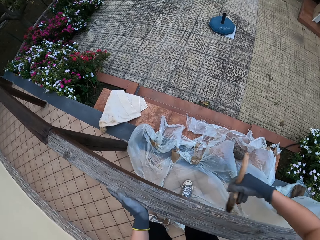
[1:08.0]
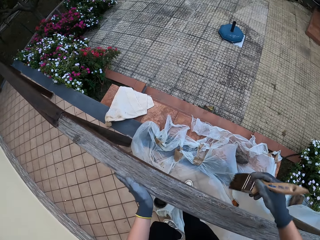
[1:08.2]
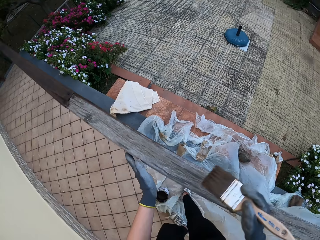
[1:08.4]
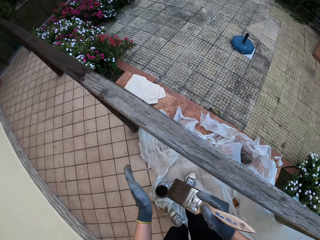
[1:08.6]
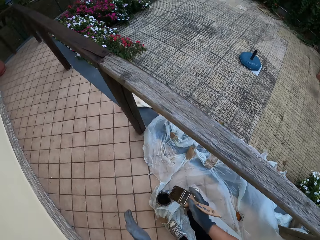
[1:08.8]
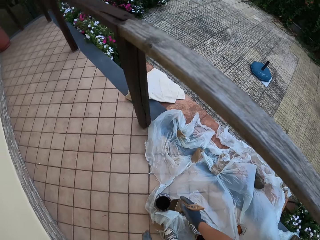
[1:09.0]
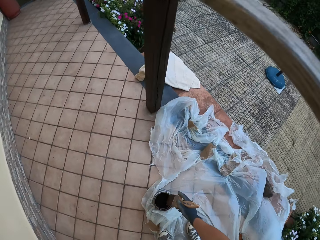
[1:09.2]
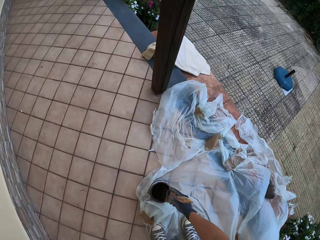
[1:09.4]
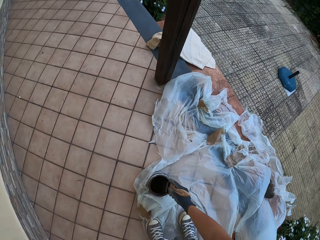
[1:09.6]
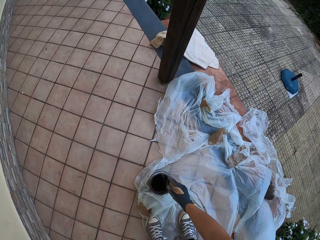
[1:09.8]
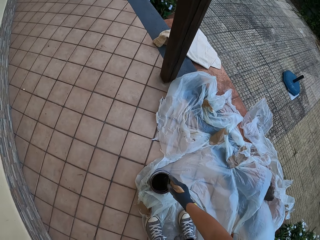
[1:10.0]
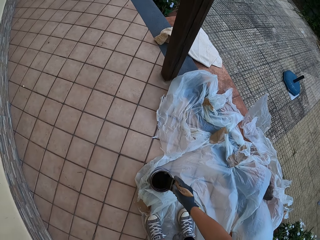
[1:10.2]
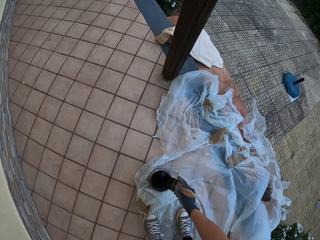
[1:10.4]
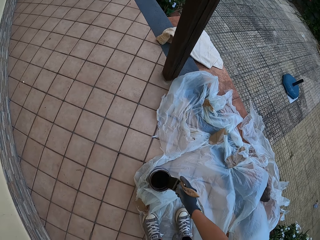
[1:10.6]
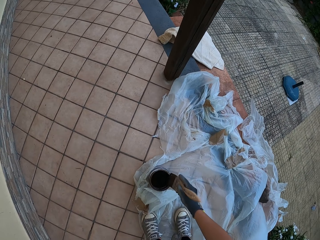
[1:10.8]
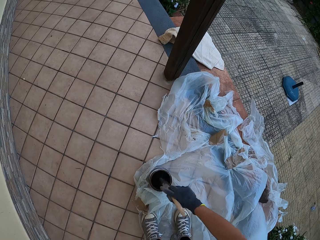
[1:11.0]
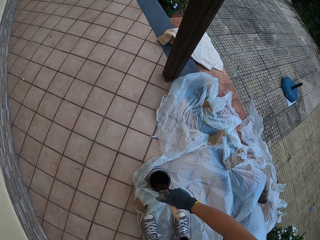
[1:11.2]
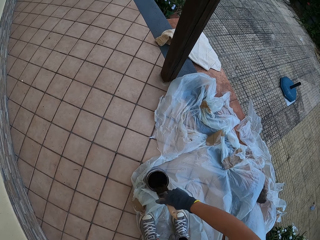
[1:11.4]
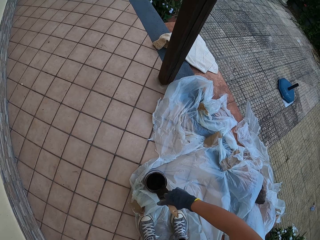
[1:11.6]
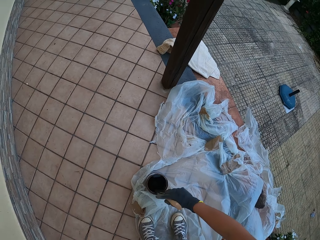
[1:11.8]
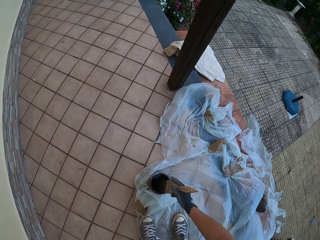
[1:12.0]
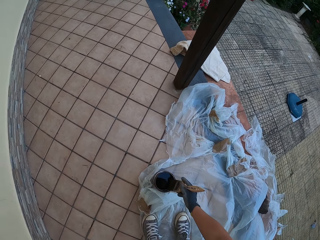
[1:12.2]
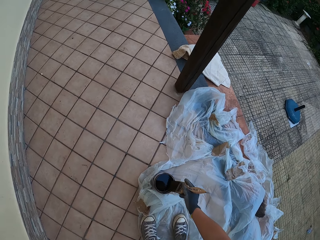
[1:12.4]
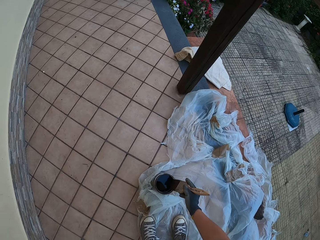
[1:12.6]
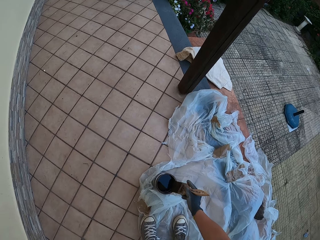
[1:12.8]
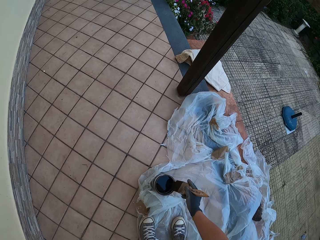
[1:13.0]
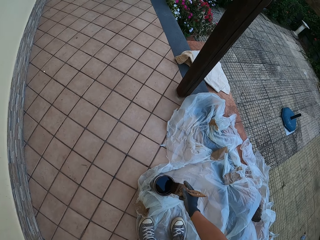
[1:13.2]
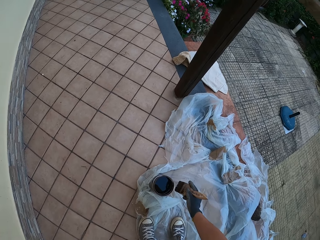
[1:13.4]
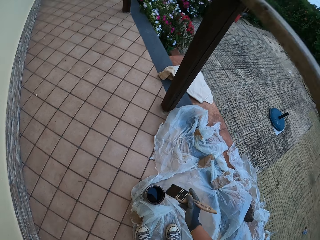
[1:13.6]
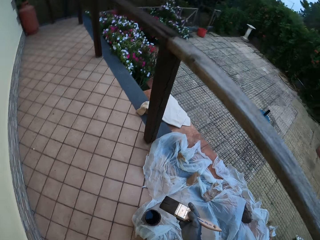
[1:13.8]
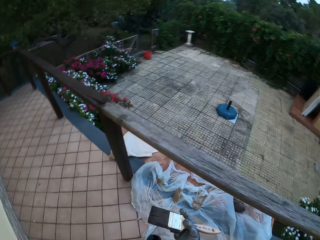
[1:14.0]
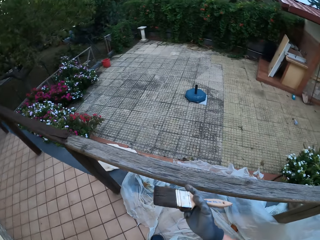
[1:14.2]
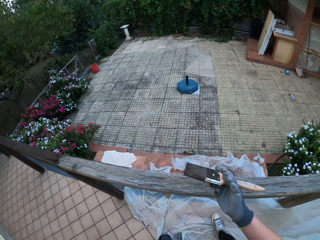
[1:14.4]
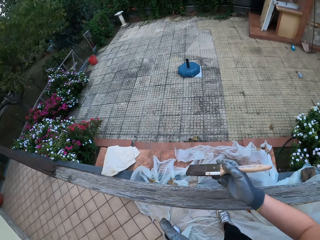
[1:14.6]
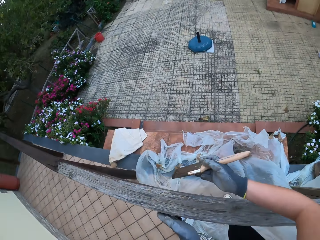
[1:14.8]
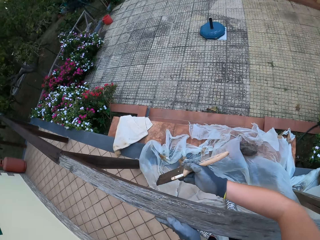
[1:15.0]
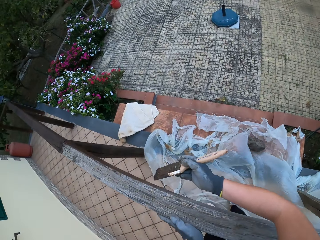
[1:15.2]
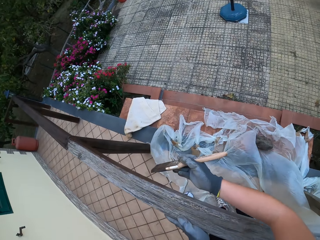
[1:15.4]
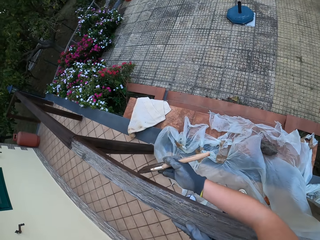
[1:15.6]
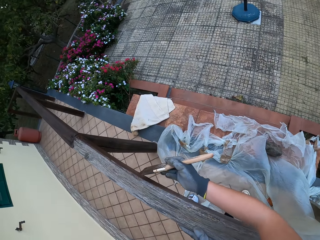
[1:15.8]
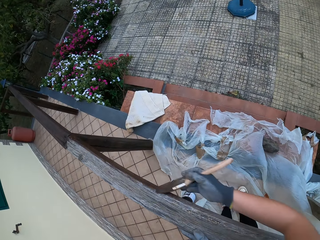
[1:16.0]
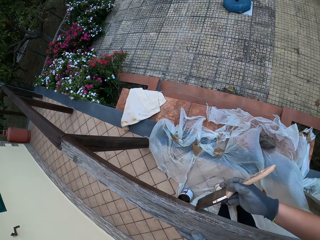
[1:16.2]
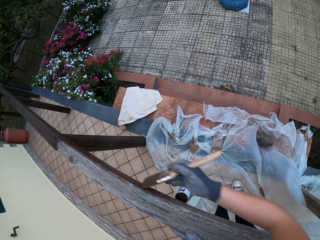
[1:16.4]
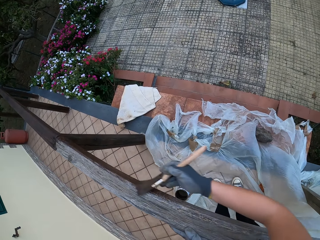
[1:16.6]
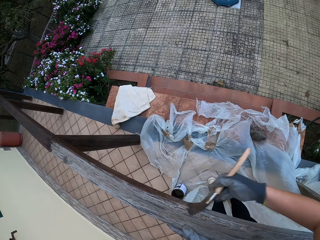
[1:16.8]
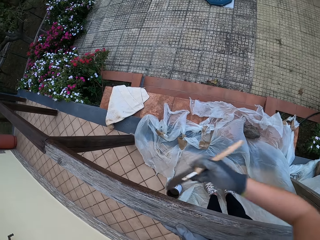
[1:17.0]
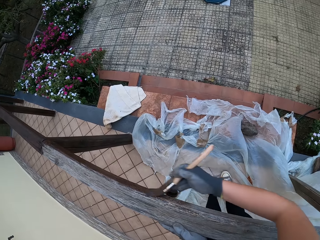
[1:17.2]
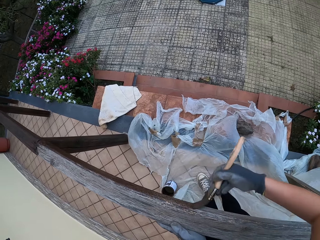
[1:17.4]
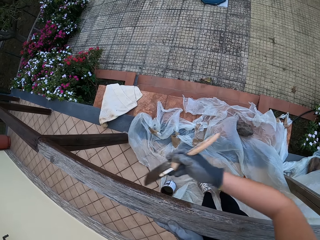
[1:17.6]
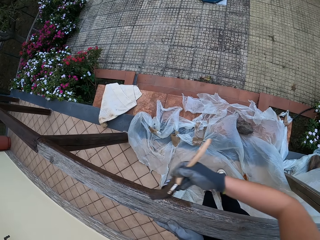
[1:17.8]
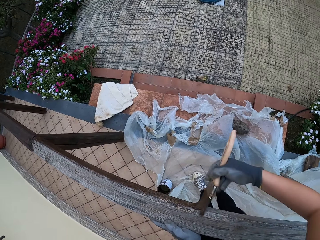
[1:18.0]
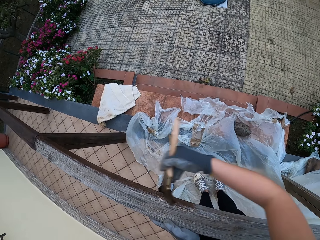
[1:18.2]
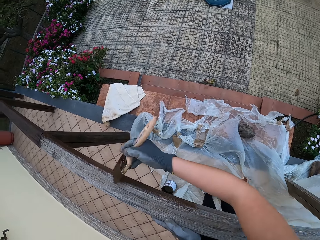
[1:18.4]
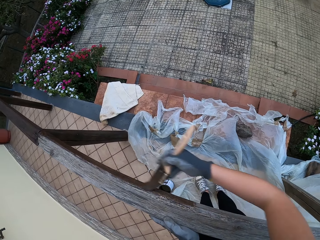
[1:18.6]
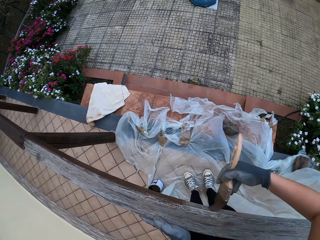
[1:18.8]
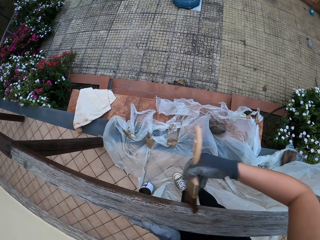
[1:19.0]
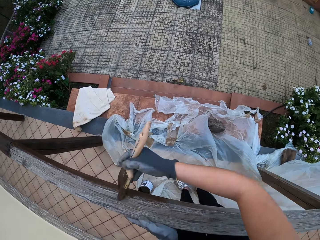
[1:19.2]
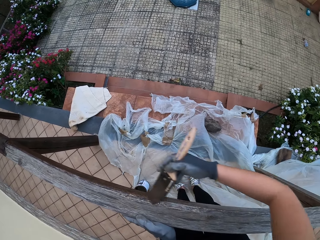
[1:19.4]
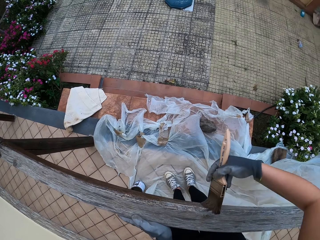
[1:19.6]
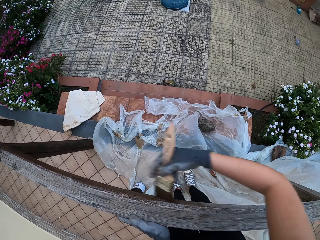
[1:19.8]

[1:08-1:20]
The camera wearer removes the paintbrush from the wooden rail fence. He dips the paintbrush in his gloved right hand into the paint bucket on the floor. He stirs the wood paint with the paintbrush. He drains the paint on the paintbrush in his gloved right hand at the edge of the paint bucket on the floor. He places his gloved left hand on the wooden top rail. He holds the wooden rail fence with his left hand. He paints the wooden top rail with the paintbrush in his gloved right hand.

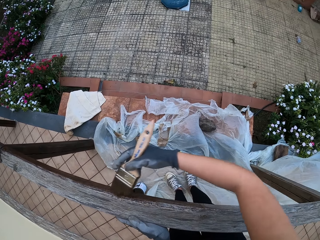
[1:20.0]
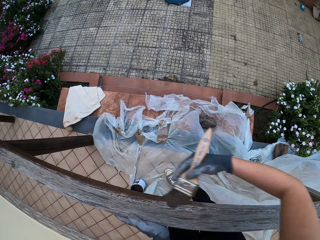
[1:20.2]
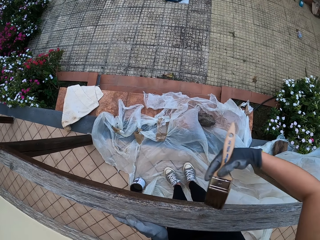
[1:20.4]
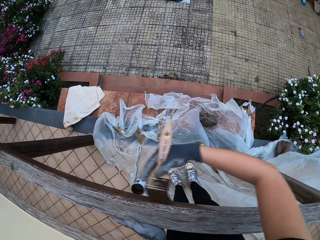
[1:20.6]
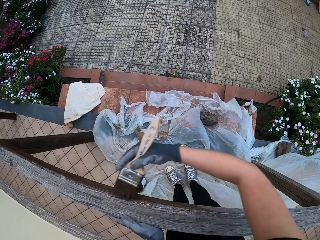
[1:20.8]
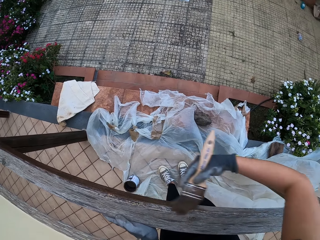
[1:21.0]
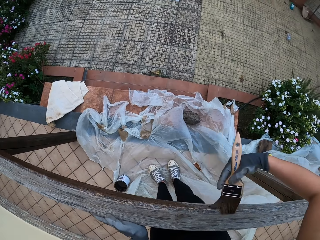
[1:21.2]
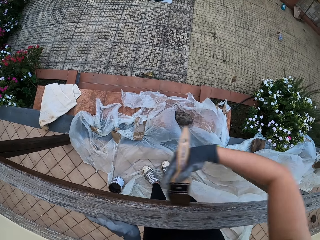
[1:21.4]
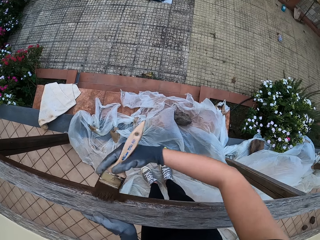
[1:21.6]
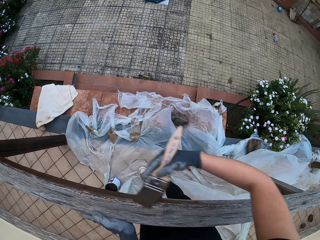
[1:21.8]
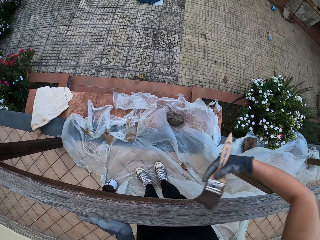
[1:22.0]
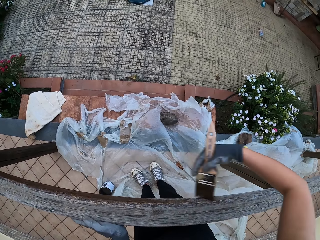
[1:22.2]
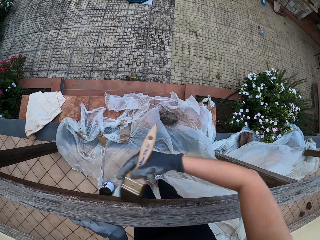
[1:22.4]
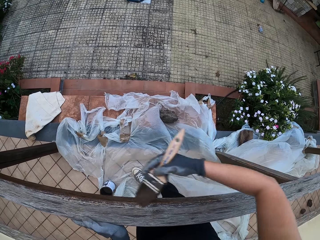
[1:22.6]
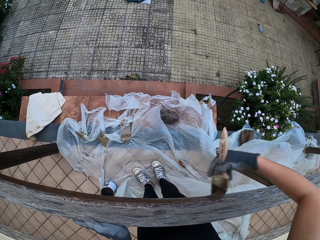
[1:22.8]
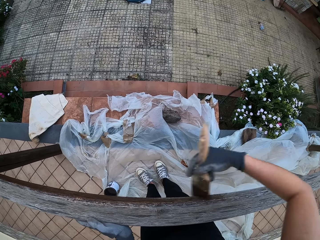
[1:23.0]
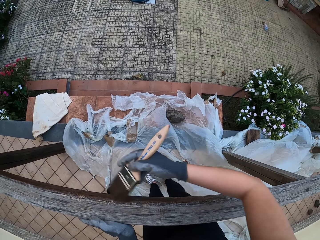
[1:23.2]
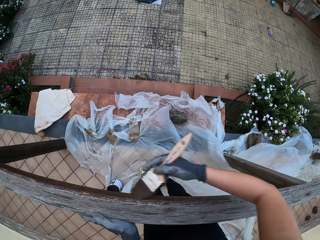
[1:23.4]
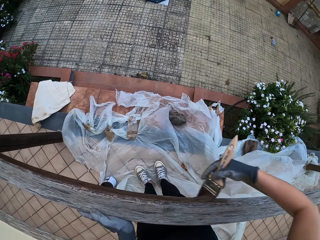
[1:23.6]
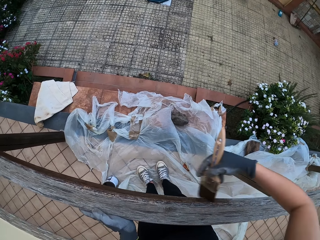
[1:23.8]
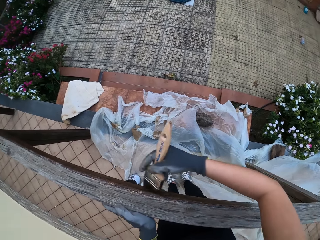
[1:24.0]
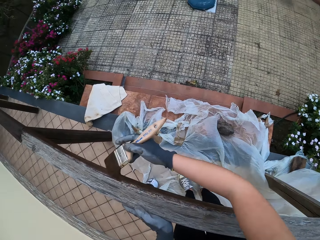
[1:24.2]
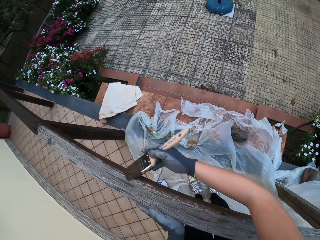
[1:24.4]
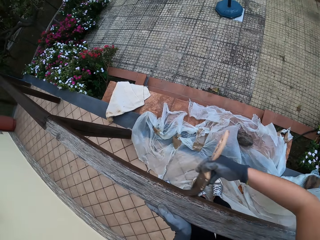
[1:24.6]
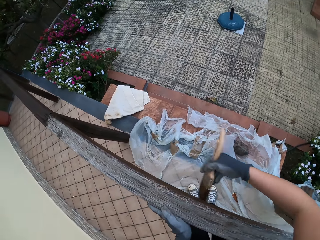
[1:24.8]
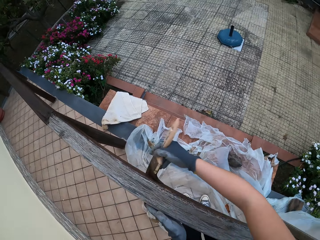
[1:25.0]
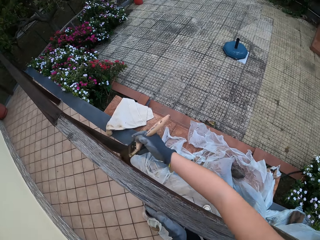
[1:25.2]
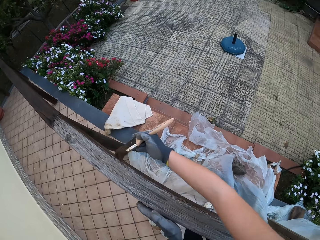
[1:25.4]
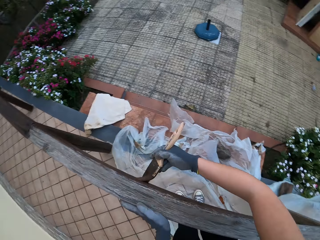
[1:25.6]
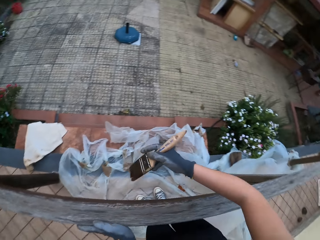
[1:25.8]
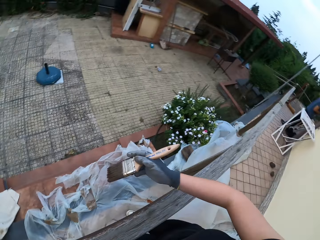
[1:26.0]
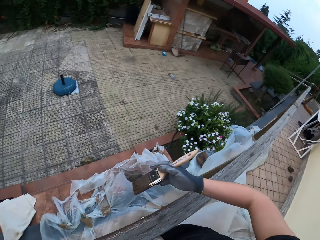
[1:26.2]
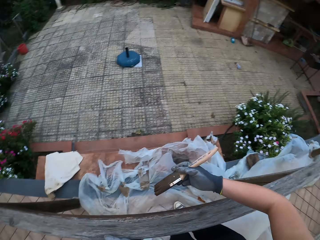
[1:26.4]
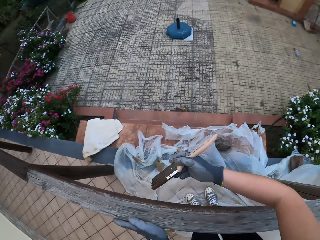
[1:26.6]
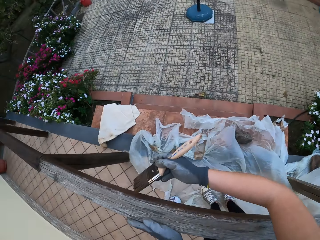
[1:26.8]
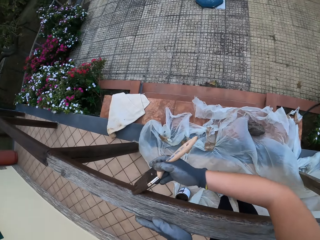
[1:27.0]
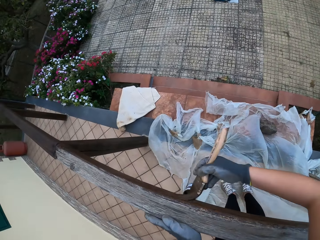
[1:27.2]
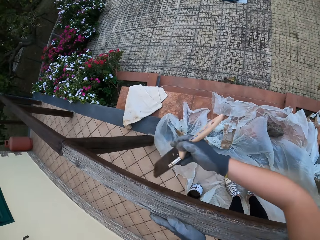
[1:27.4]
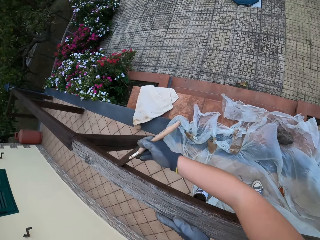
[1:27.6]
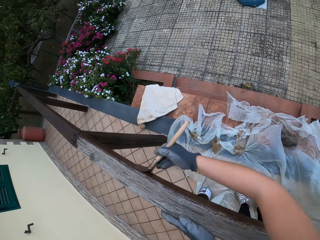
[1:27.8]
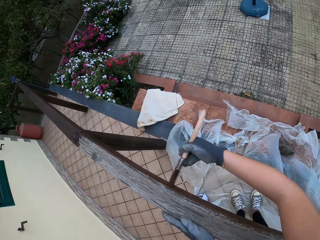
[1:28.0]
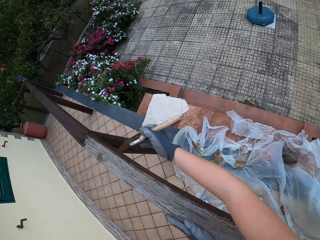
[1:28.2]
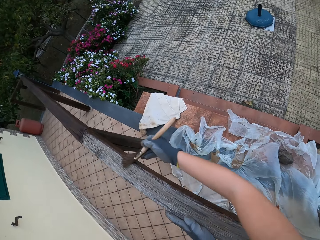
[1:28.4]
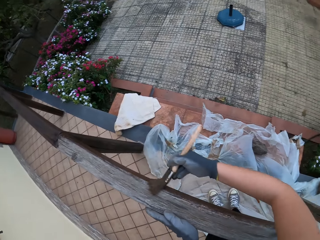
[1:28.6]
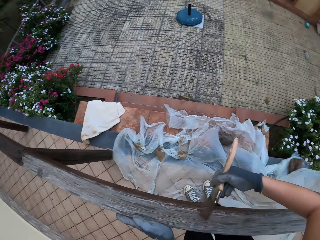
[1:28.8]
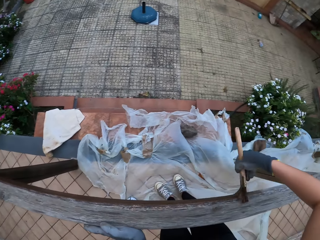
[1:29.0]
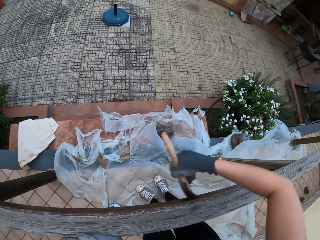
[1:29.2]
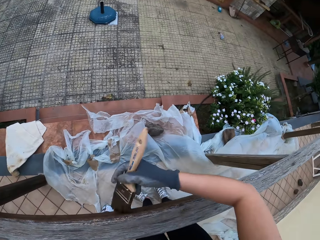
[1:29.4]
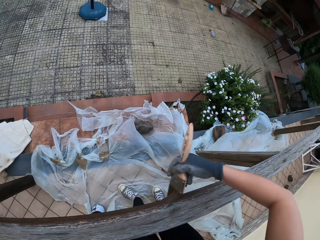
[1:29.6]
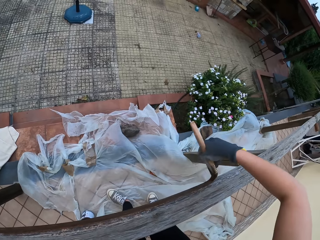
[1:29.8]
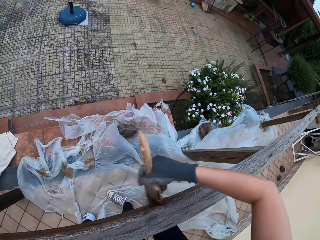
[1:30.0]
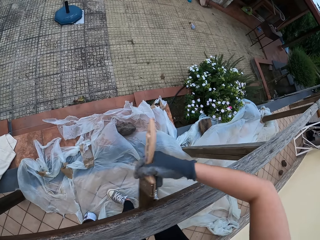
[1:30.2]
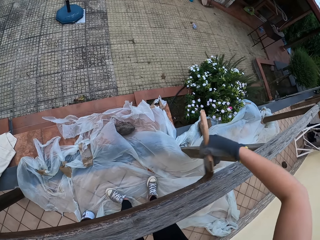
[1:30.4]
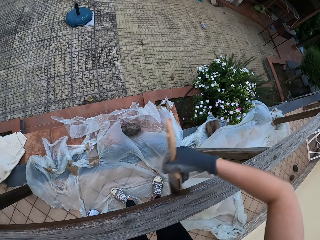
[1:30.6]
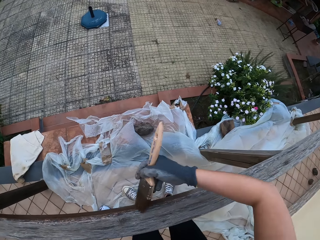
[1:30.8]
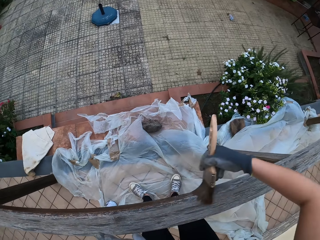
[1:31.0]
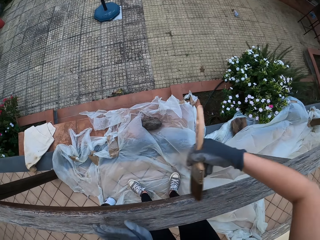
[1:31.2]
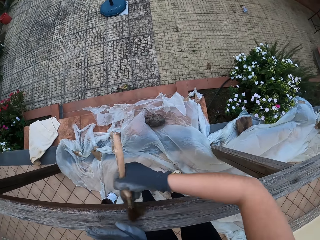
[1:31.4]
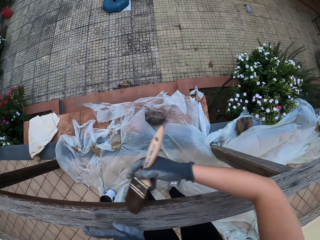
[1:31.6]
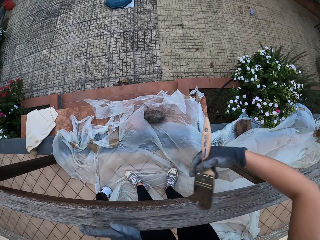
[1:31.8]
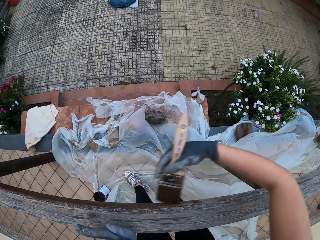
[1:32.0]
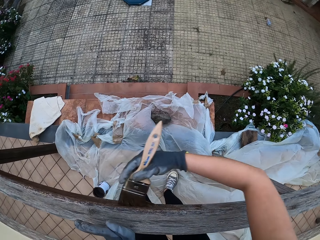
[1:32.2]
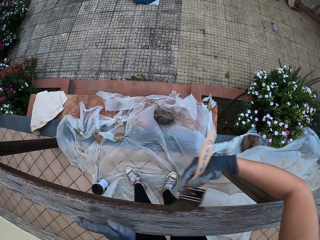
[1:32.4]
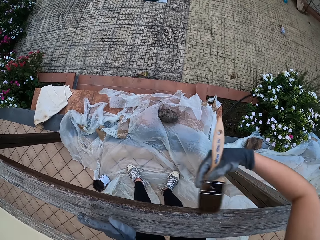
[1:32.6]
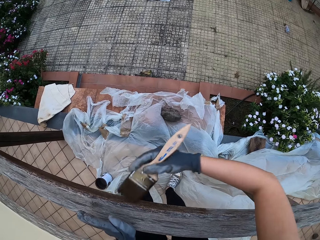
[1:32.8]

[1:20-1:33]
The camera wearer looks around the compound. They paint the wooden rail fence with a paintbrush.
